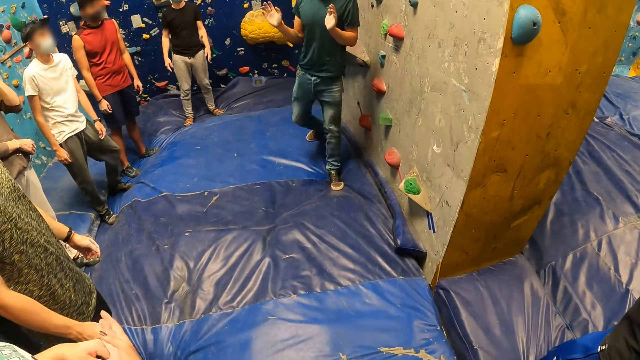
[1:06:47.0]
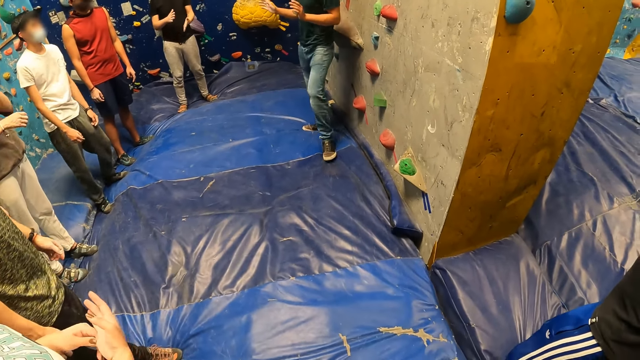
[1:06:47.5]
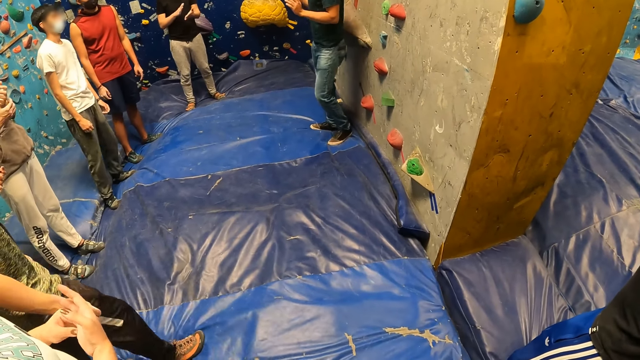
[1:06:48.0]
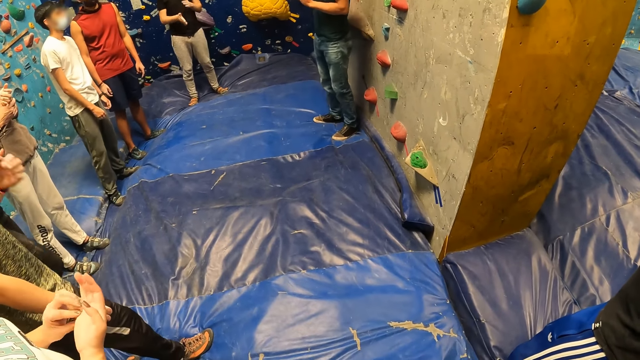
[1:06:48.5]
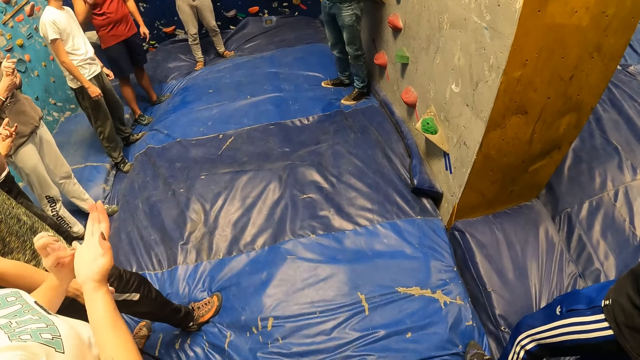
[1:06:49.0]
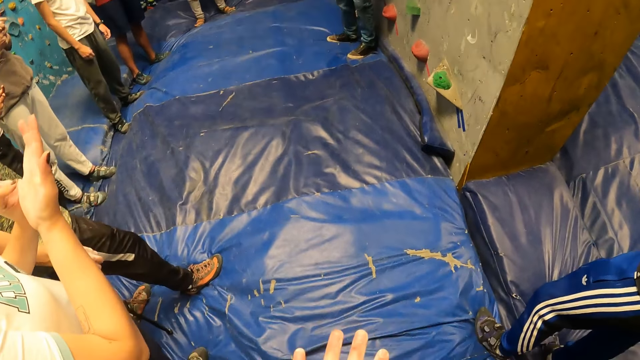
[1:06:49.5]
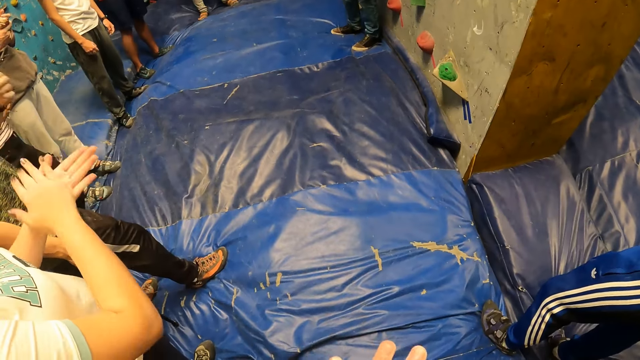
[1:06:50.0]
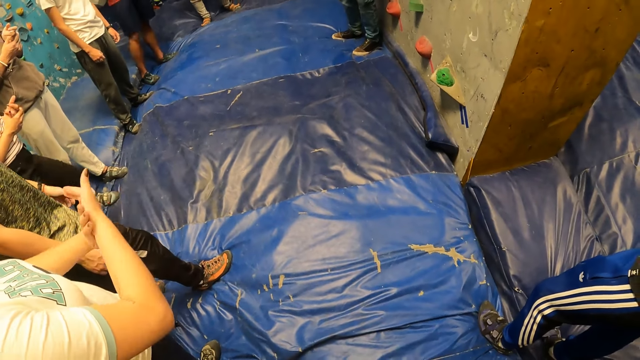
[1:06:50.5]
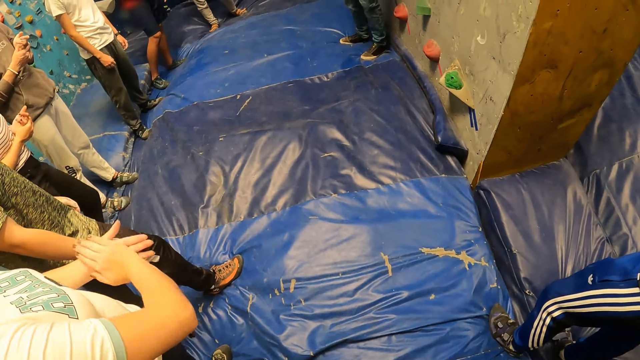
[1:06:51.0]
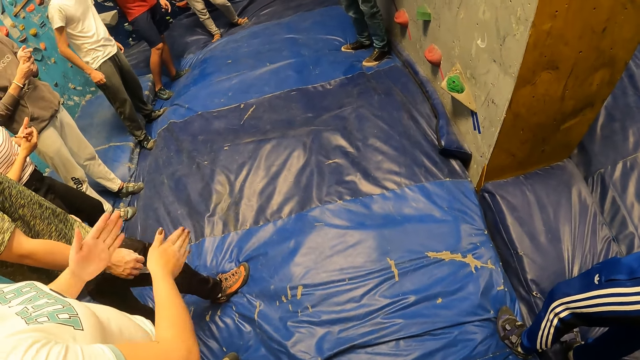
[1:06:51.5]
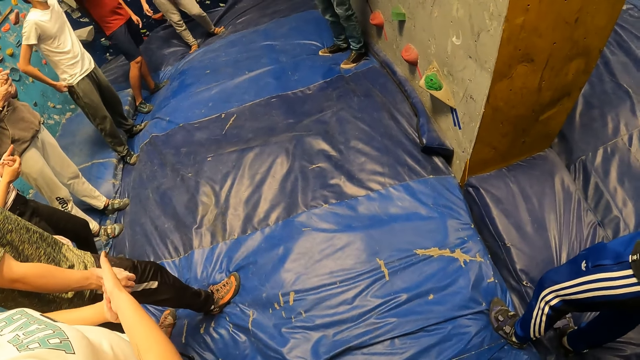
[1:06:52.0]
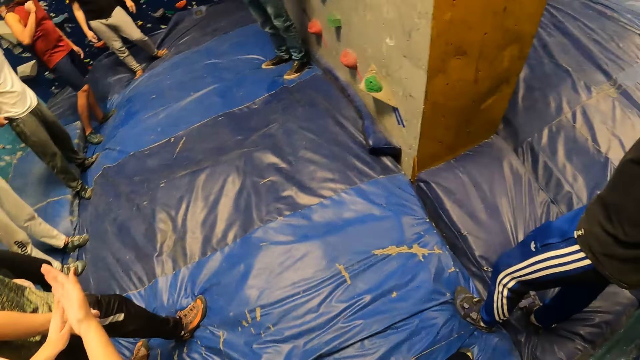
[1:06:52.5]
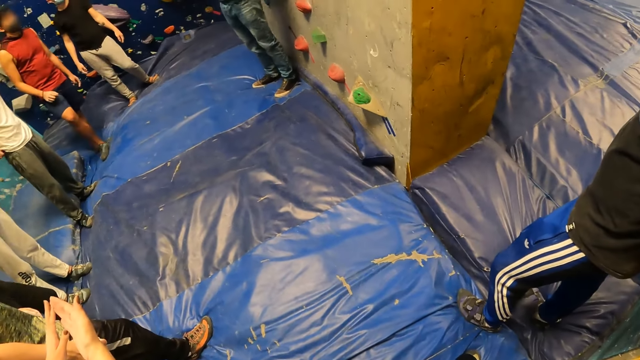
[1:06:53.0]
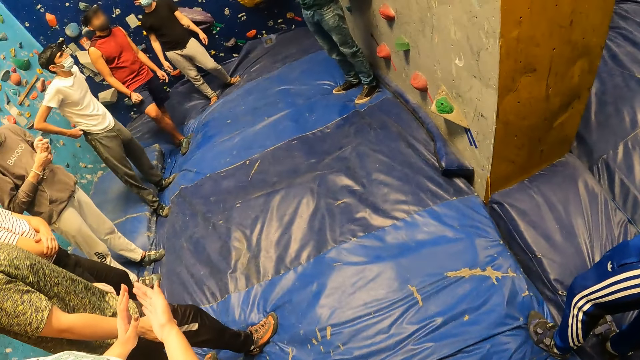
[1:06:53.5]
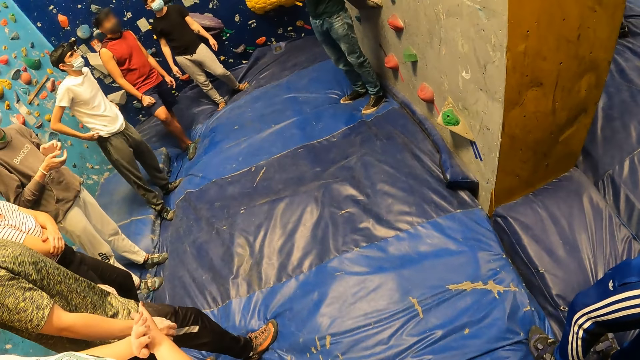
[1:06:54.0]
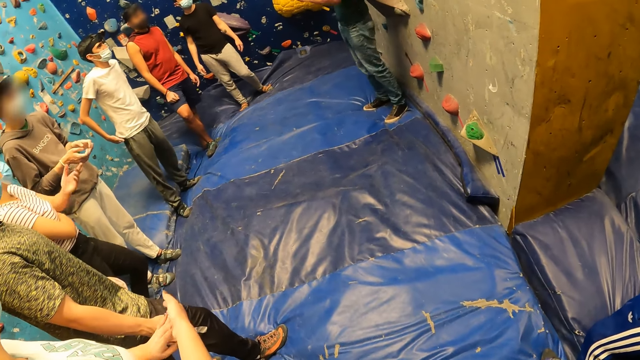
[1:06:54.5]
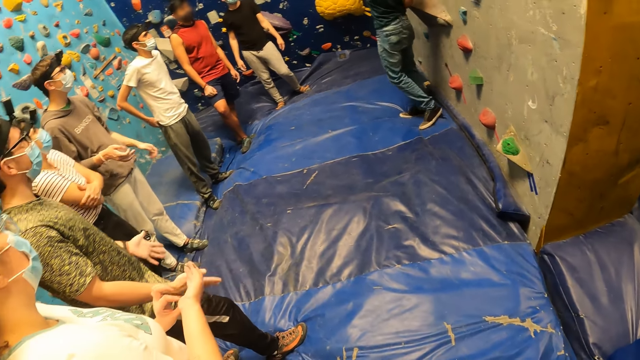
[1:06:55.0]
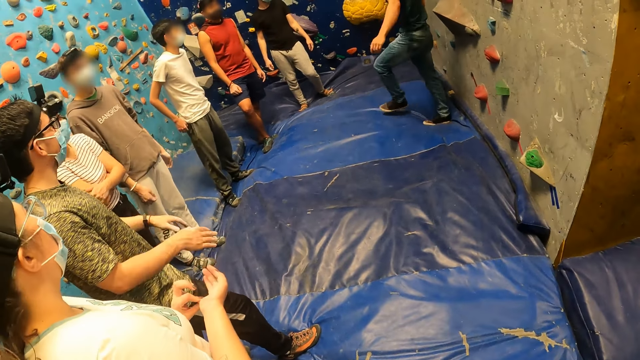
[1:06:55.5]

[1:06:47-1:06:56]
The man interacts with the group of people.

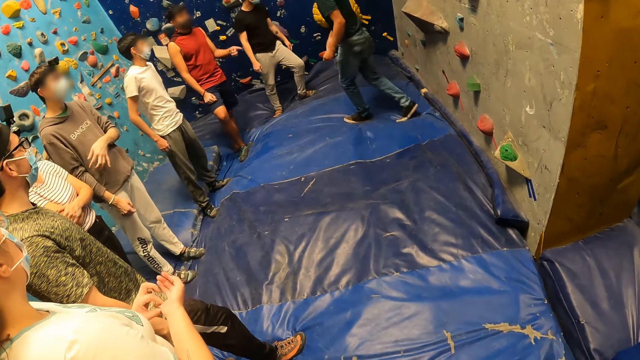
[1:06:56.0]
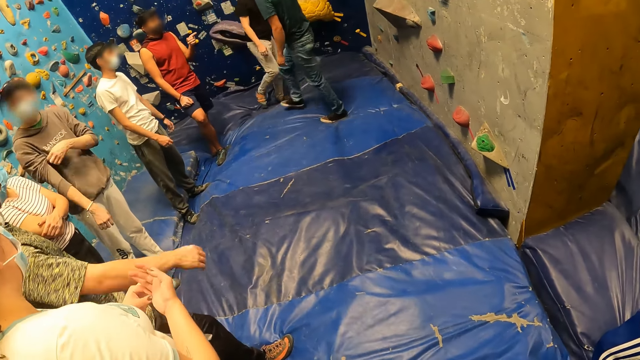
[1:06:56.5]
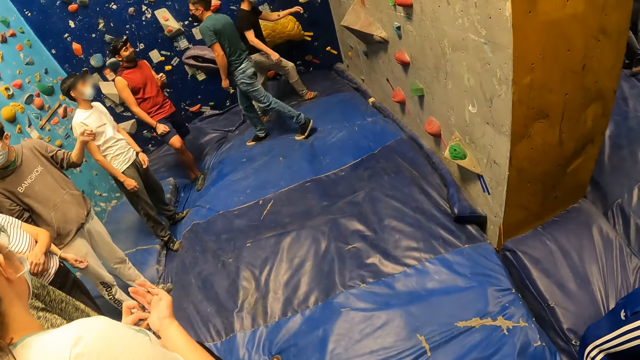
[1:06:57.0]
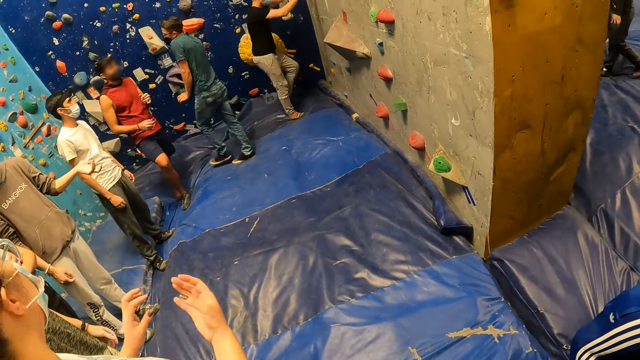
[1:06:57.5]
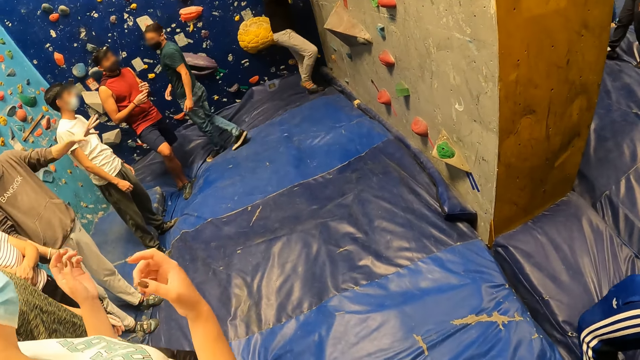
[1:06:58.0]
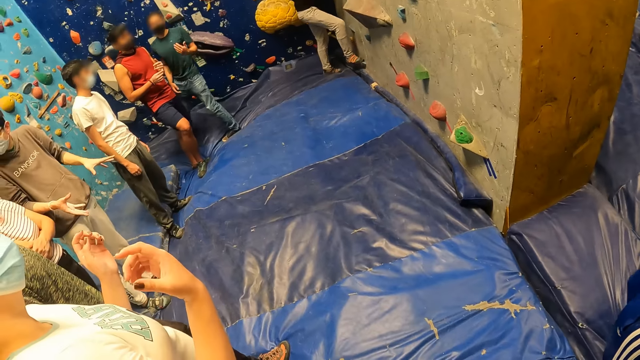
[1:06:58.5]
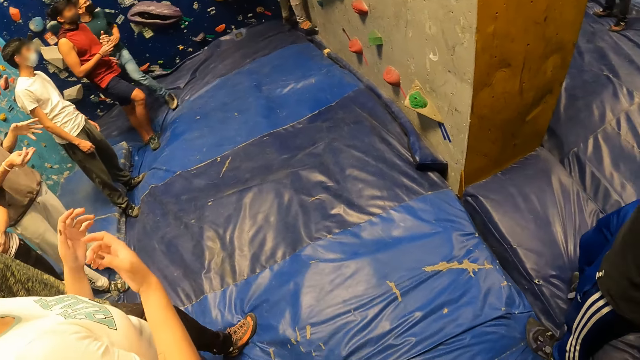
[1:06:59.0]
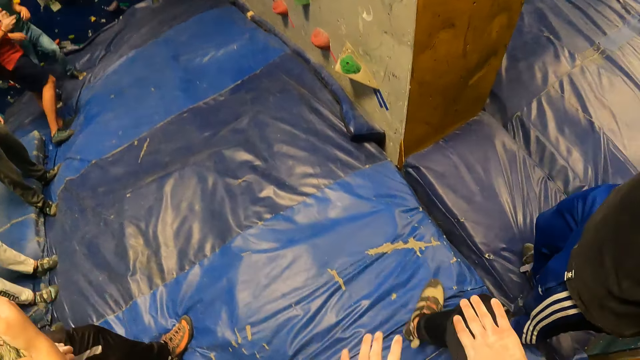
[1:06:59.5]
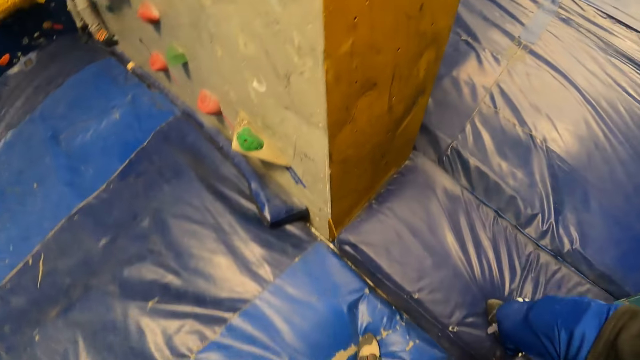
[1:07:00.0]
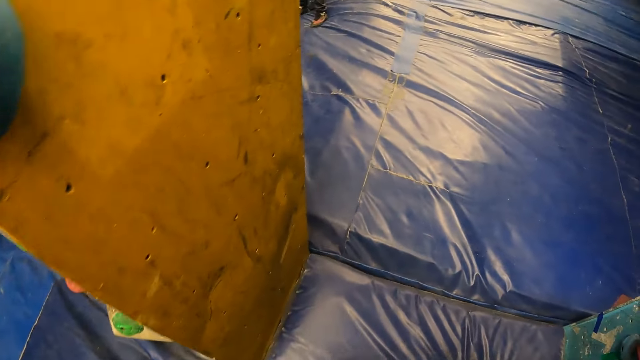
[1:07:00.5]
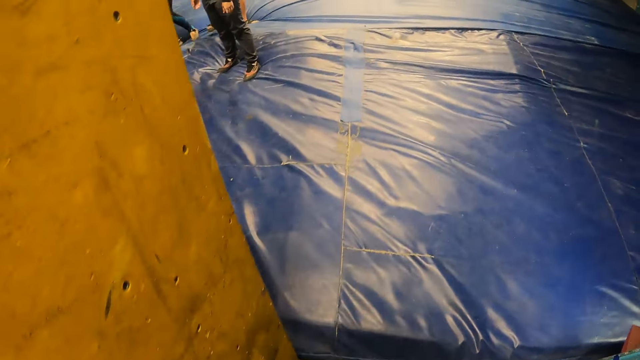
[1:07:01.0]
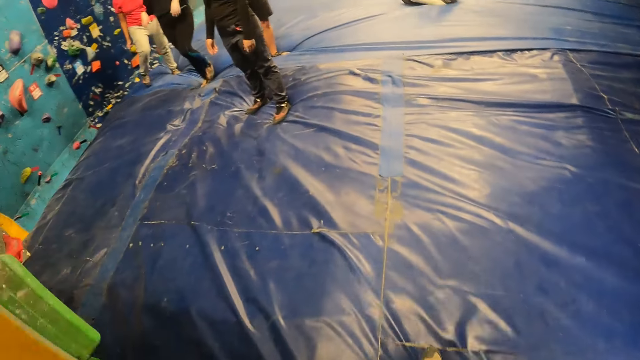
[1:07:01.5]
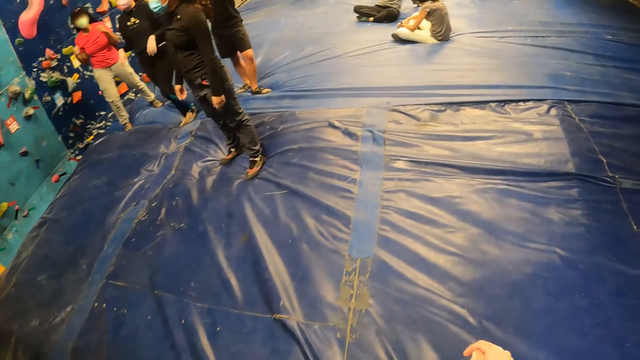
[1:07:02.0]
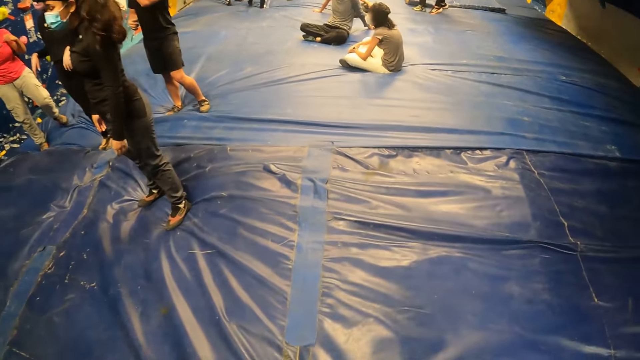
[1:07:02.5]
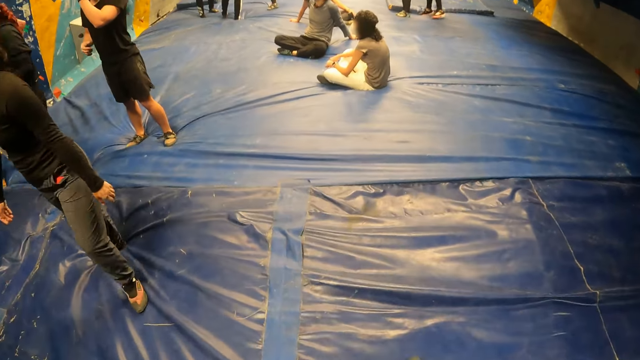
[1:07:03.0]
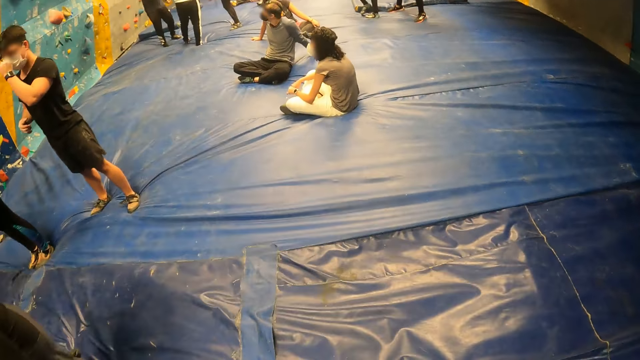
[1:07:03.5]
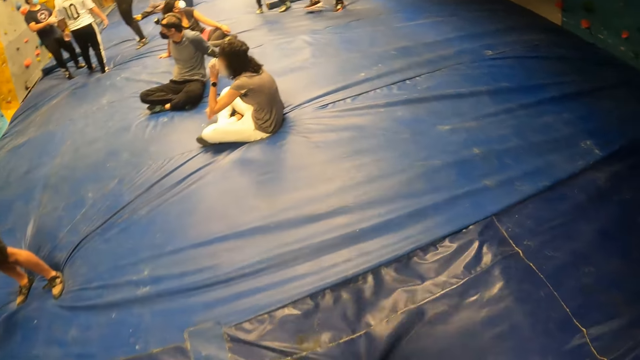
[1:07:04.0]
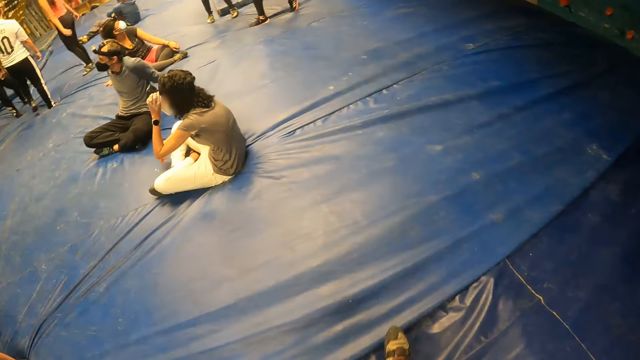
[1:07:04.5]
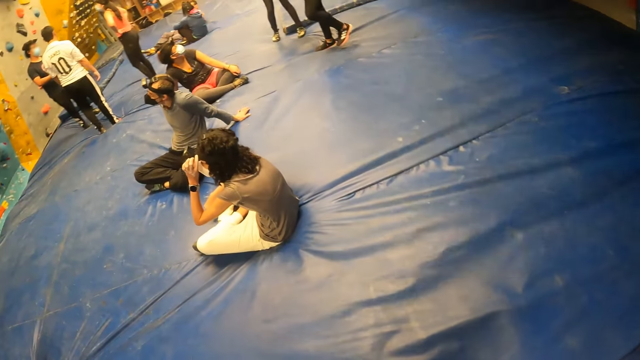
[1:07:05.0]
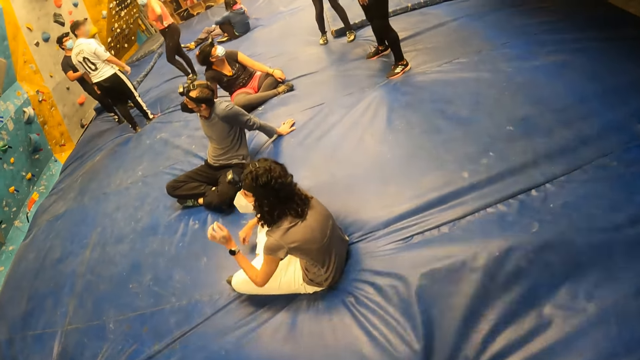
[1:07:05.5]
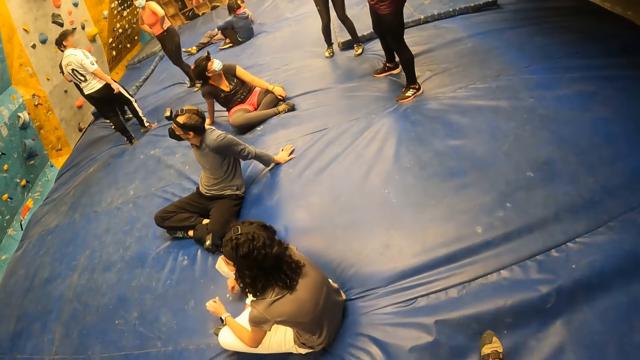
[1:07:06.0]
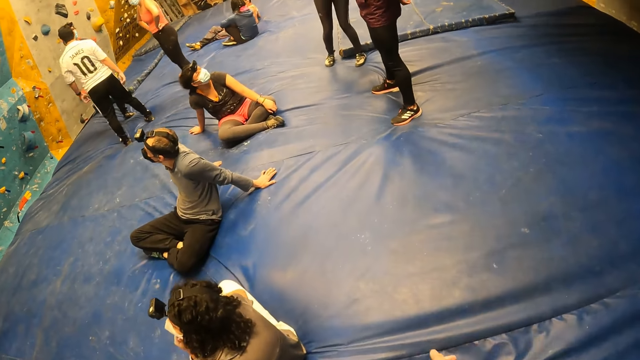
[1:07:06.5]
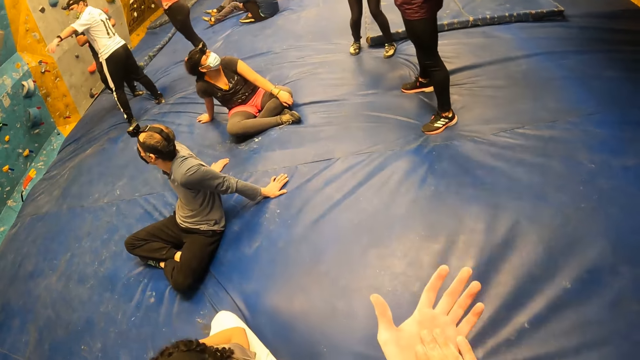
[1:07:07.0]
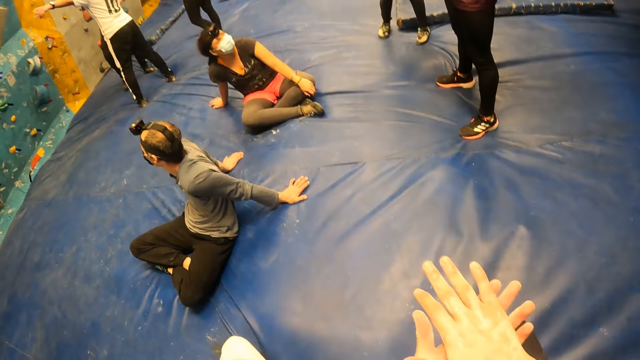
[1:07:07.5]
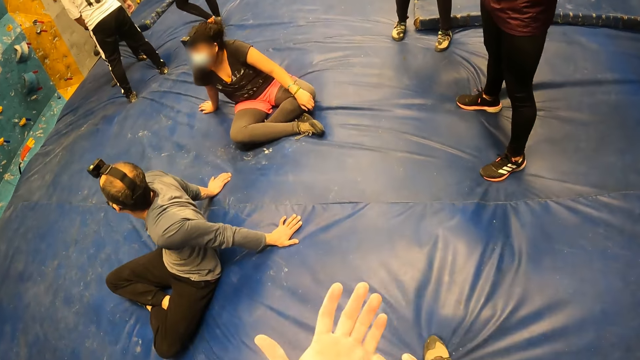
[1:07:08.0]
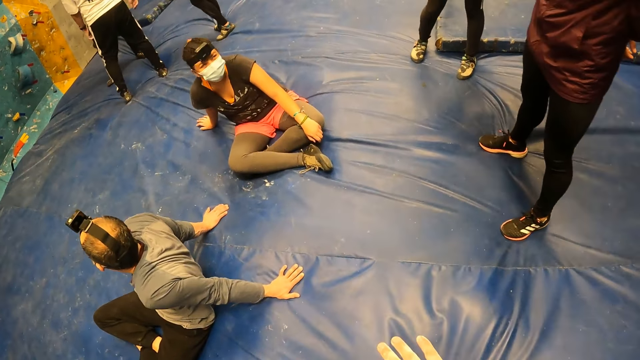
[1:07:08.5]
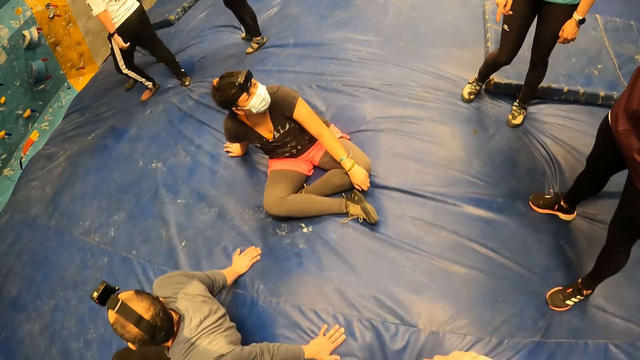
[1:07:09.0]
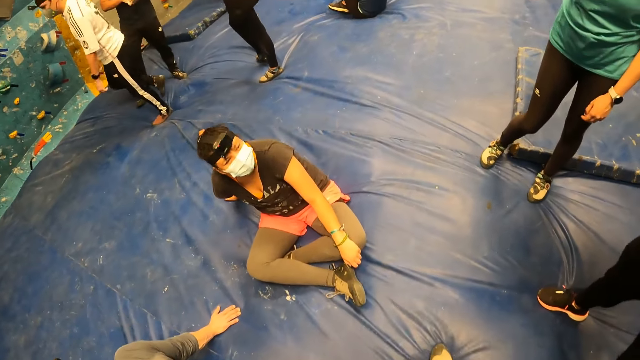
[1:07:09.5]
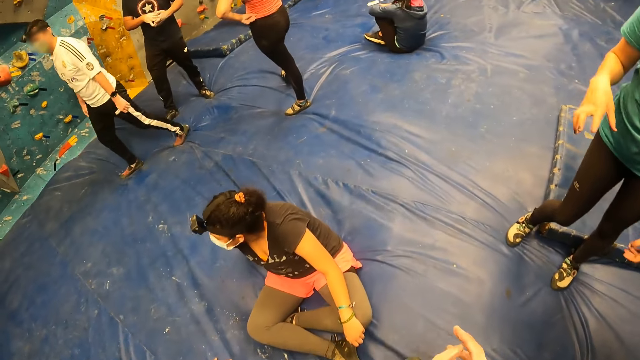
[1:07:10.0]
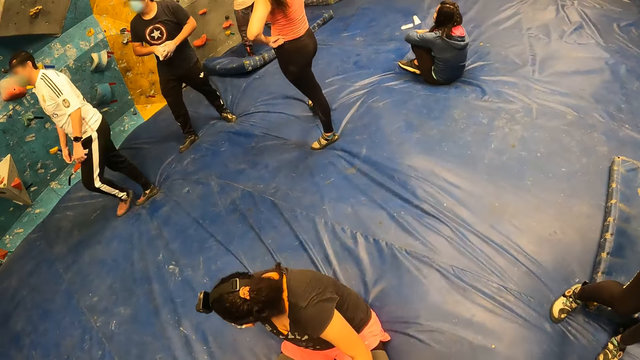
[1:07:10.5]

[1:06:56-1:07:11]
The man climbs the bouldering wall with both hands. The camera wearer walks in the room. Another man interacts with the woman and a third man. The camera wearer rubs the hands.
